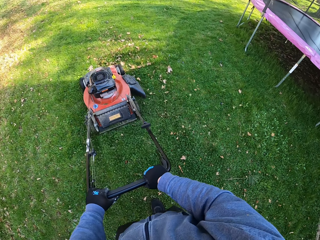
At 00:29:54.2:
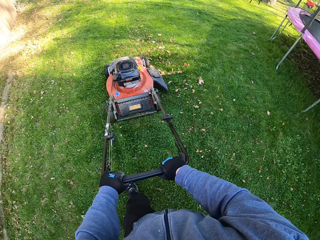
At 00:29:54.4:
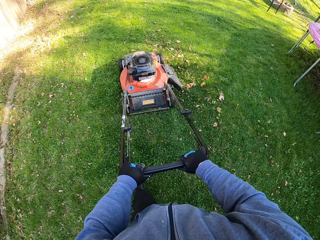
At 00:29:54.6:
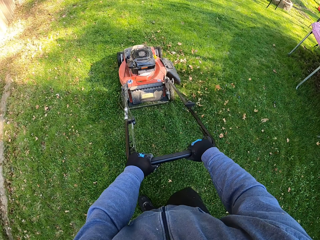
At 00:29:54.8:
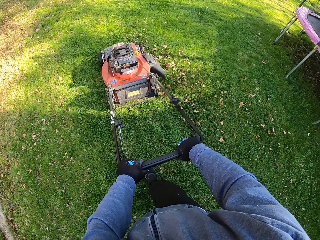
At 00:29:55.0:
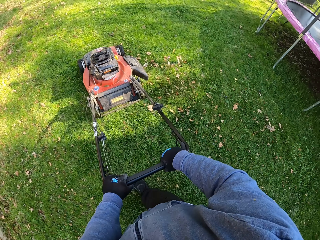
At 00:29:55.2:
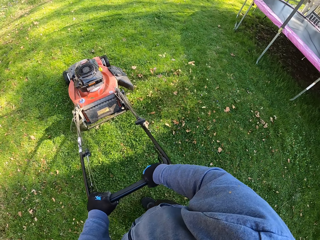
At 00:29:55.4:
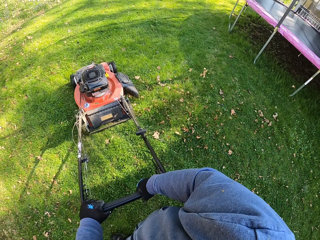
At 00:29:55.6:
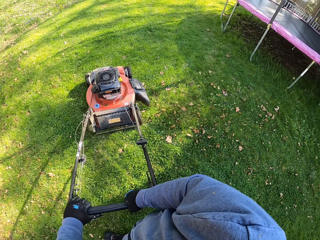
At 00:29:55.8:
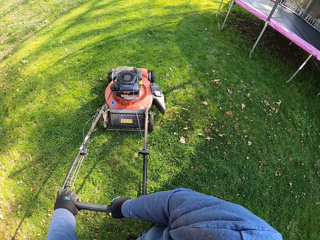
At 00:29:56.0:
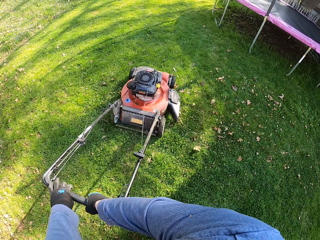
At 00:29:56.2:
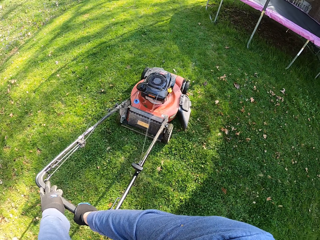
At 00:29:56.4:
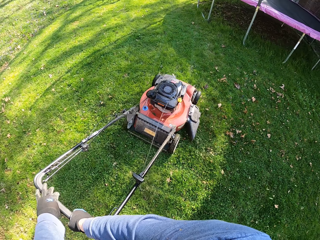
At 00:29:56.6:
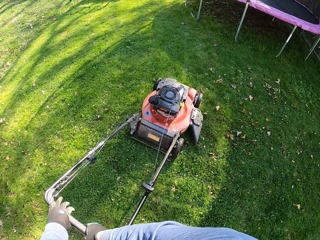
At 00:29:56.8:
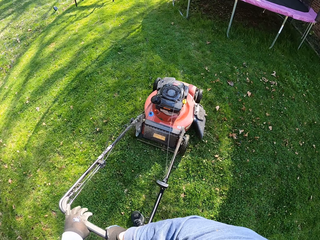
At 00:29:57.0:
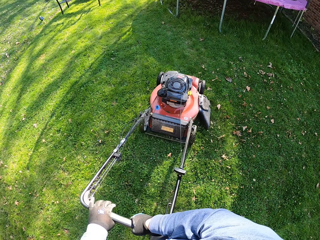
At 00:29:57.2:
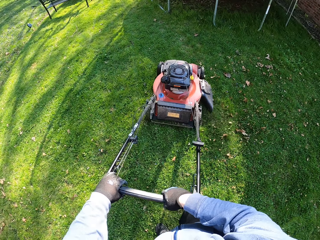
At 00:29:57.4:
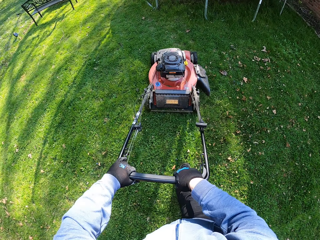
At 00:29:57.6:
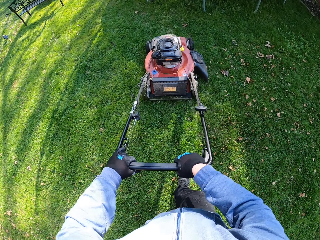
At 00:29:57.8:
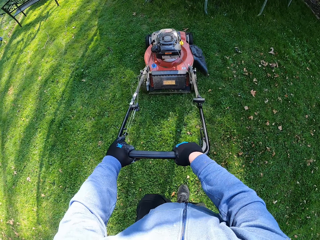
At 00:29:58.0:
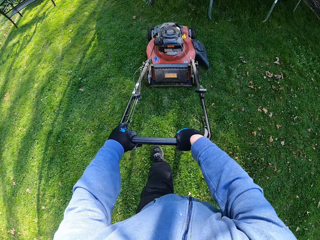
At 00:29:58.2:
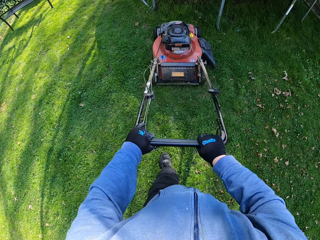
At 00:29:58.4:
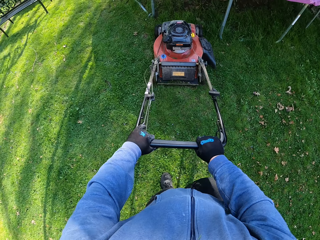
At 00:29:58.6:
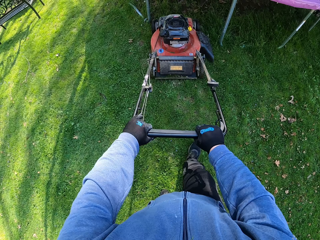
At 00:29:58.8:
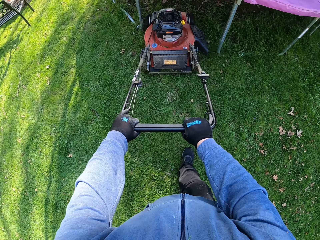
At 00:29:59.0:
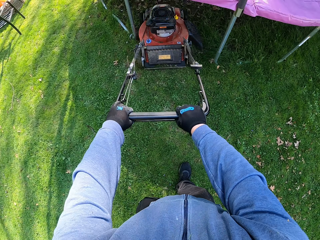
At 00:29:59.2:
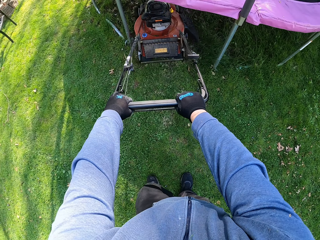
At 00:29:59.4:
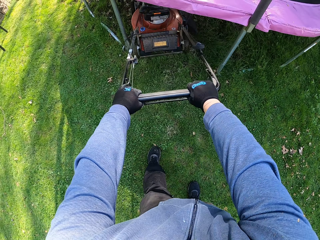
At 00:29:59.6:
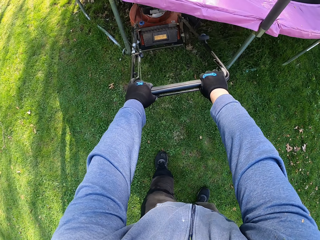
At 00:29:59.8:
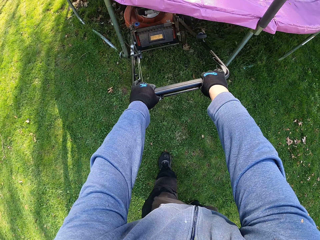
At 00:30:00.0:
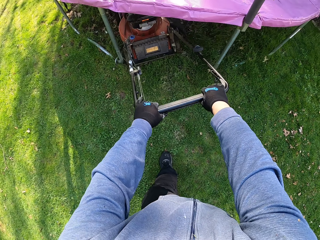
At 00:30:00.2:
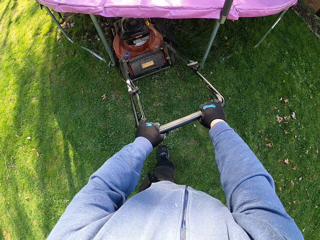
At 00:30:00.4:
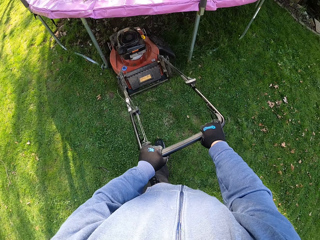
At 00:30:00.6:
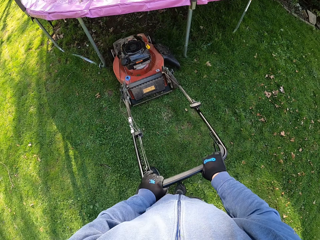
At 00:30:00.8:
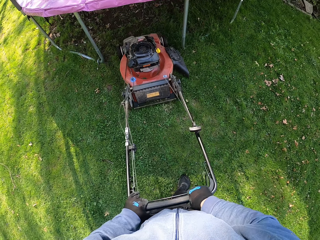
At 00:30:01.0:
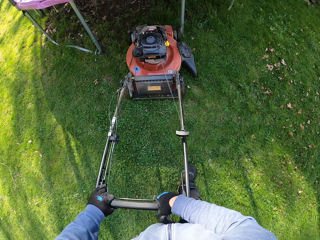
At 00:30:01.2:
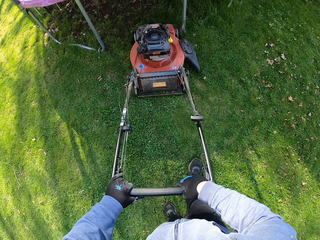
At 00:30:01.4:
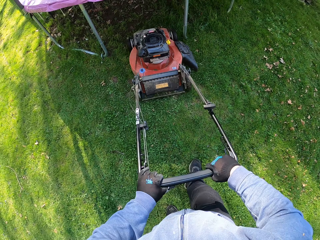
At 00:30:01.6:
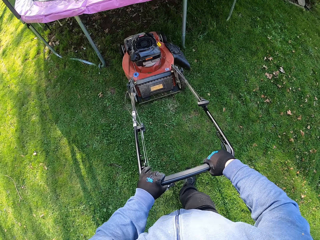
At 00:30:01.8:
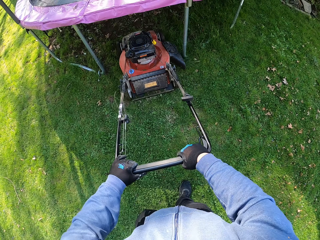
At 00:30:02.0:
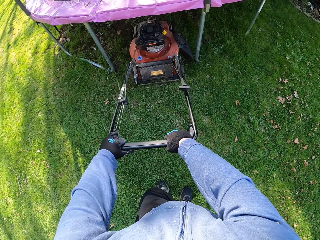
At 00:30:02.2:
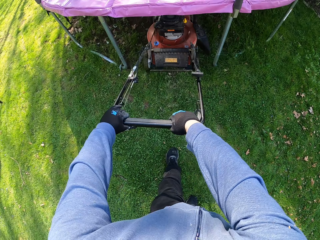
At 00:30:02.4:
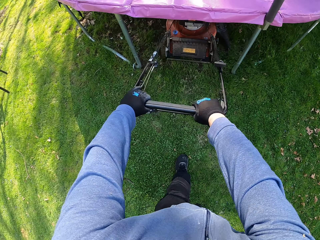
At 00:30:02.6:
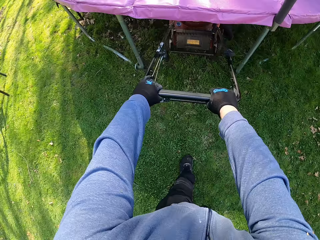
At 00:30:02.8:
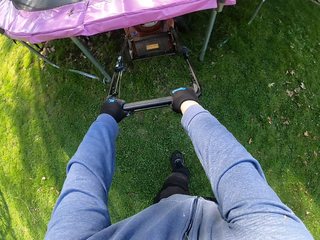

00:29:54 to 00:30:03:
The camera wearer makes a right turn. They cut grass underneath a trampoline.

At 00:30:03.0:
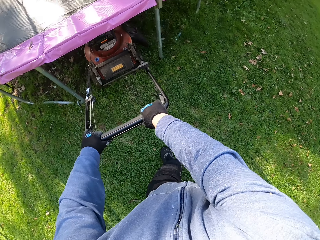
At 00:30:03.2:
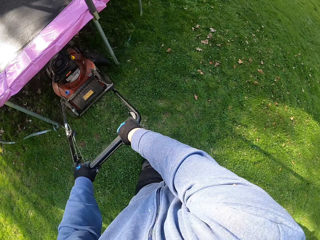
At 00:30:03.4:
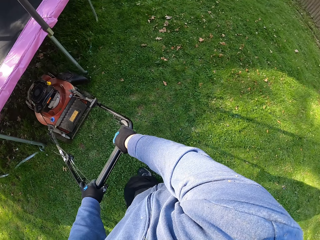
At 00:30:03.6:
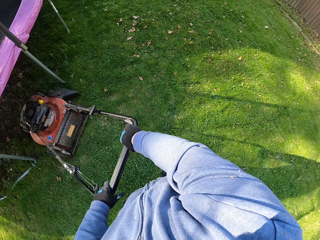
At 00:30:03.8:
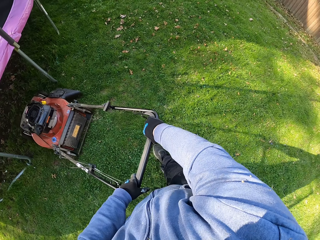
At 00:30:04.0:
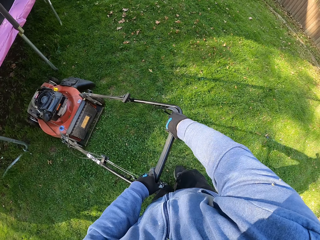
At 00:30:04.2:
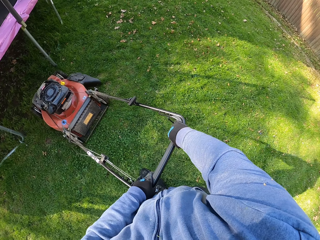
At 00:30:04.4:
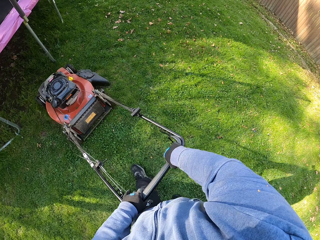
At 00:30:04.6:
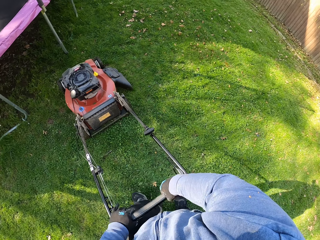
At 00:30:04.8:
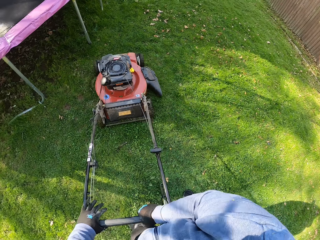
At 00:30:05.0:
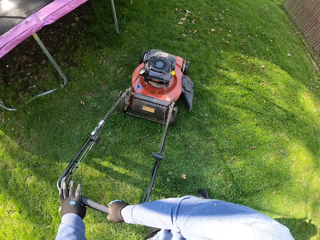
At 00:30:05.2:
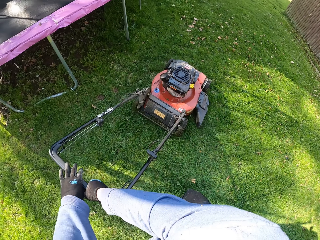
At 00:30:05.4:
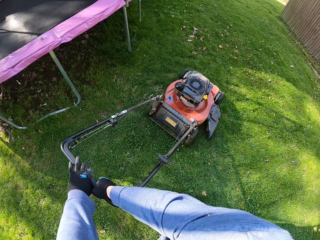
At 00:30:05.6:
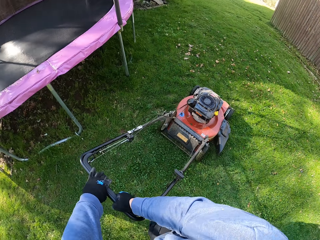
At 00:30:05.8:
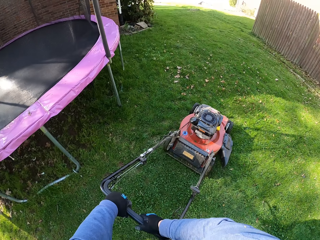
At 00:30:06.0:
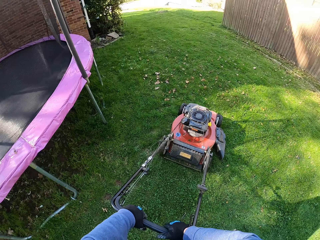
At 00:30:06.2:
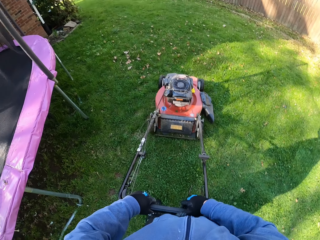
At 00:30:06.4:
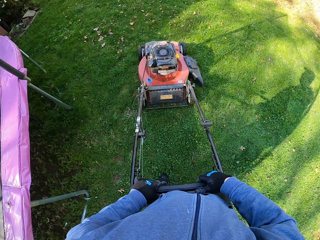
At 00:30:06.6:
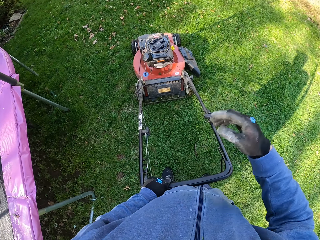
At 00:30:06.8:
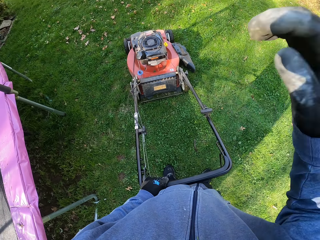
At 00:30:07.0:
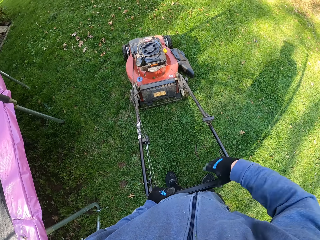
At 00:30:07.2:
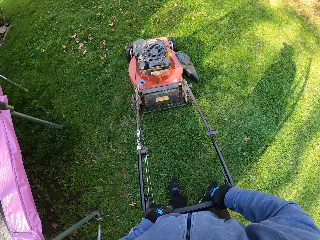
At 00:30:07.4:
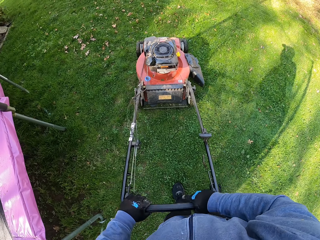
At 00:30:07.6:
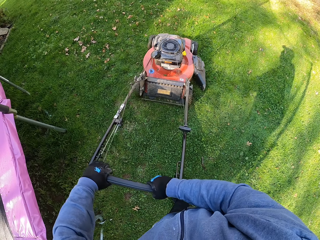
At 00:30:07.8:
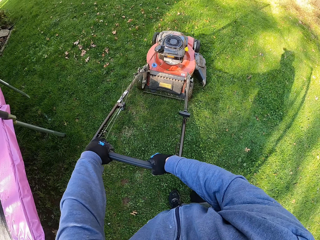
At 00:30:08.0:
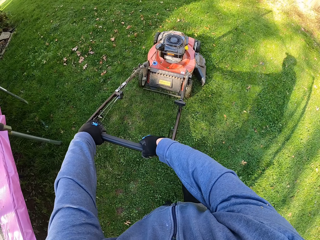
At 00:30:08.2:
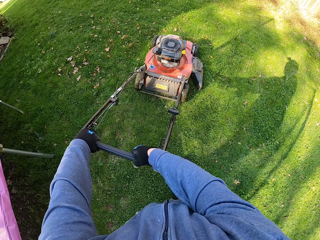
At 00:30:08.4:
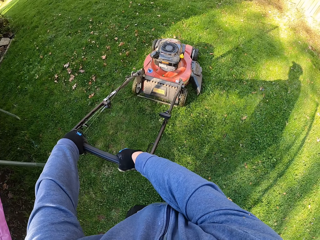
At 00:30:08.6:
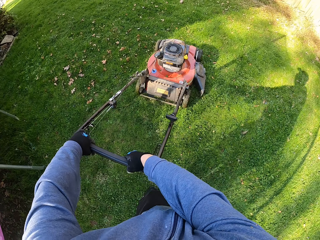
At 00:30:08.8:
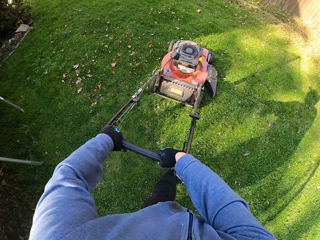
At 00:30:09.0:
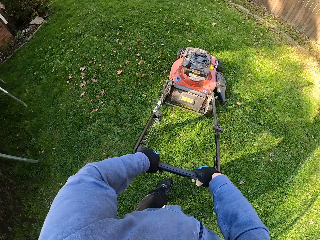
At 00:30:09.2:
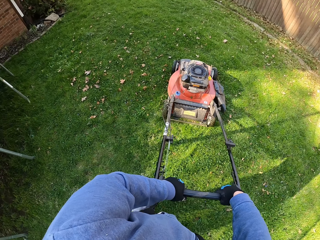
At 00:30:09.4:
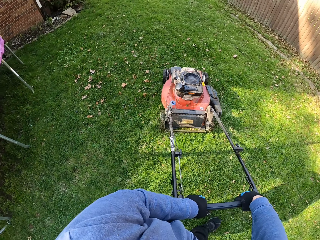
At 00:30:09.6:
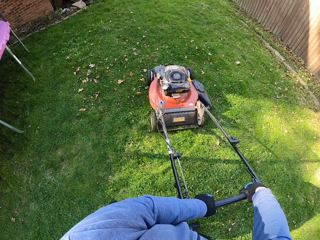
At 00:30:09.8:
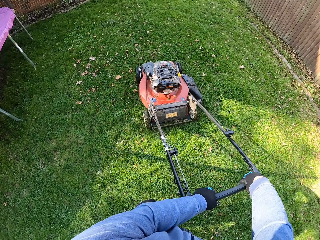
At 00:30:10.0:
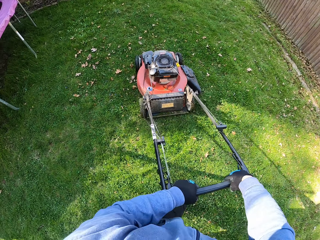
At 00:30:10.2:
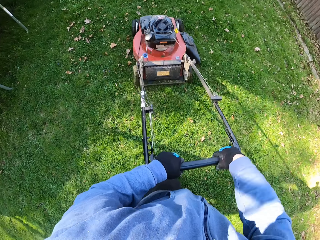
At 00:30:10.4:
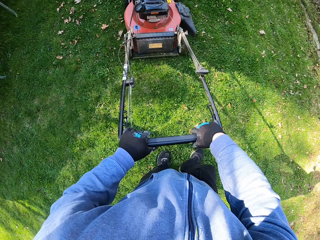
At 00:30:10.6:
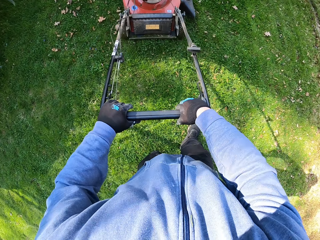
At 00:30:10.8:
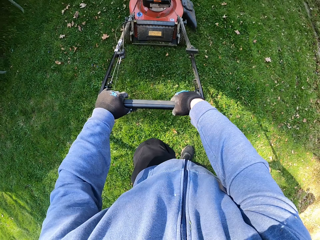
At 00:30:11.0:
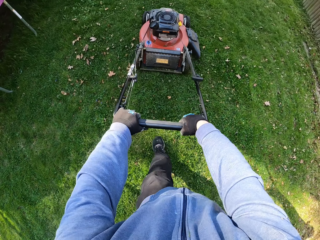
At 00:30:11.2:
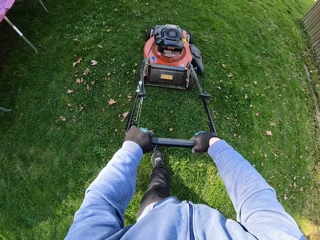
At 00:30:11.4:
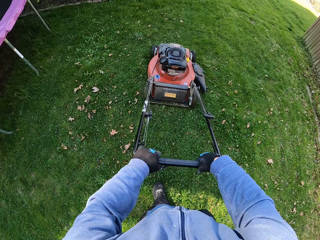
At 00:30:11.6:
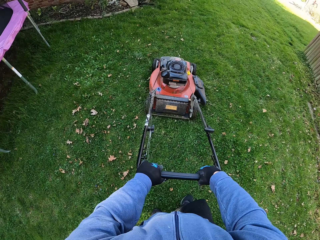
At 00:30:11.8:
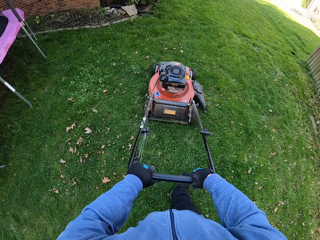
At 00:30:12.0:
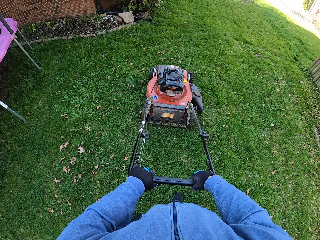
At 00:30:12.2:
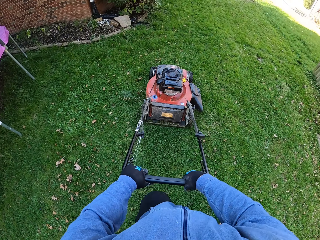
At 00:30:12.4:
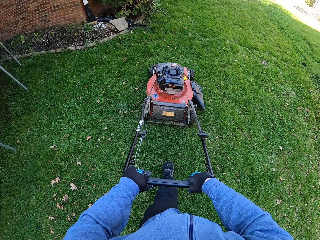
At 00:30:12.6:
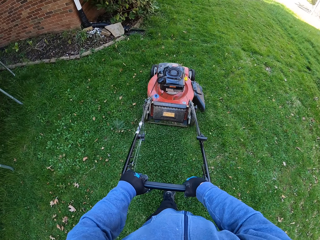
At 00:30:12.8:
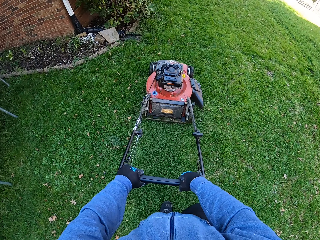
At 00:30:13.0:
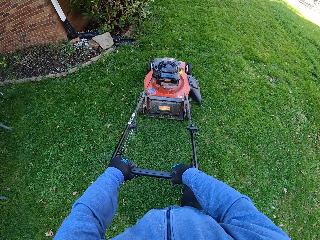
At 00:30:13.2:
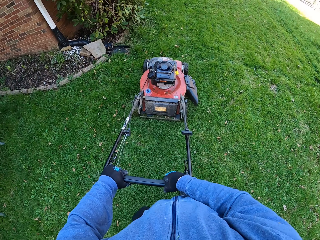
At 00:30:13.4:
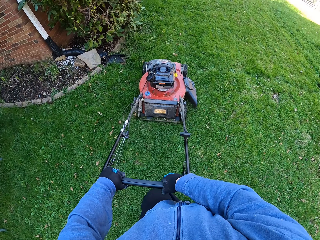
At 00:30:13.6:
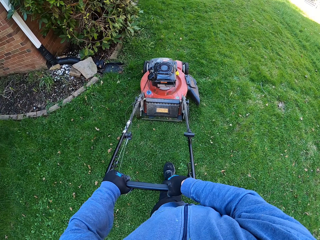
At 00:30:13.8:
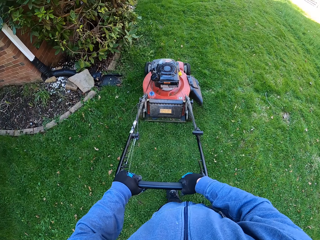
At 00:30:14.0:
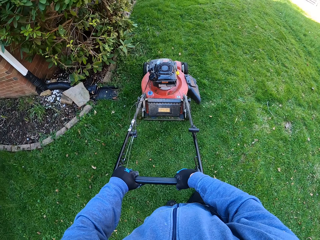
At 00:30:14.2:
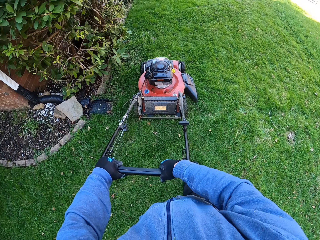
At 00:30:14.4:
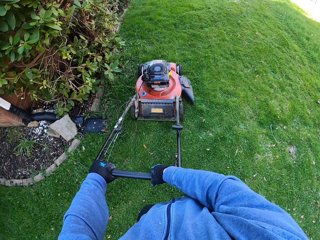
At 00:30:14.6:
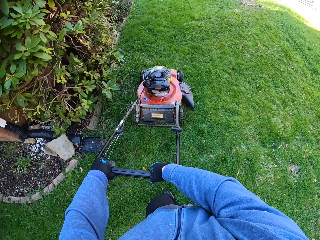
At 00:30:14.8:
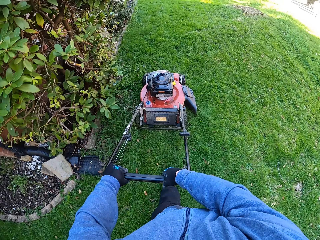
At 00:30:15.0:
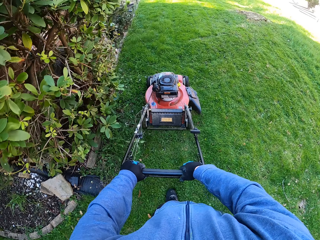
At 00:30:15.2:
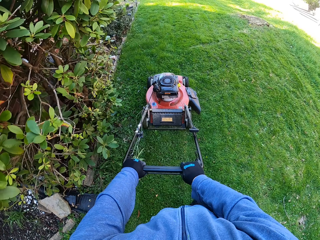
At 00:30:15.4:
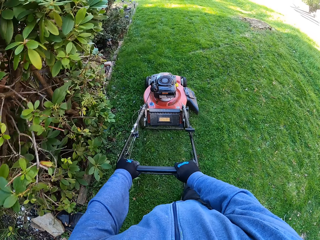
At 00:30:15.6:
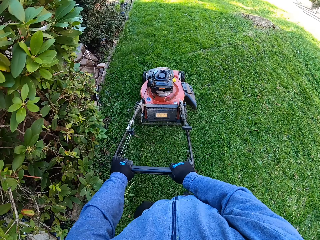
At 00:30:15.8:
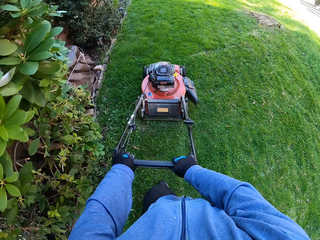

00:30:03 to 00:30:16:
The camera wearer adjusts the lawn mower. He raises his right hand. He holds the lawn mower with both hands. He cuts grass with the lawn mower. He makes a left turn. He cuts grass with the lawn mower.
